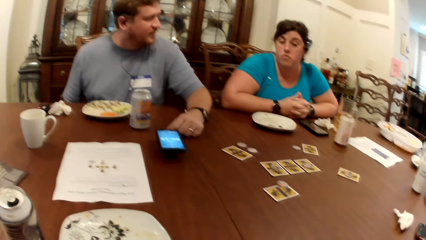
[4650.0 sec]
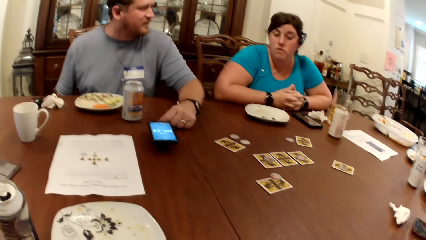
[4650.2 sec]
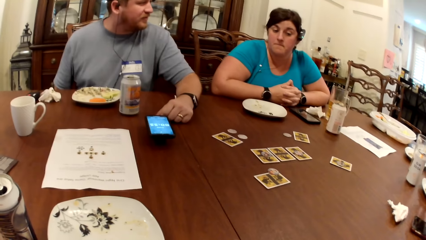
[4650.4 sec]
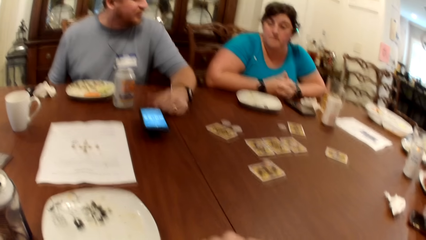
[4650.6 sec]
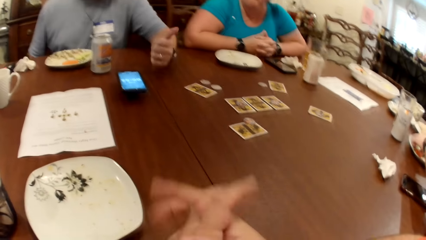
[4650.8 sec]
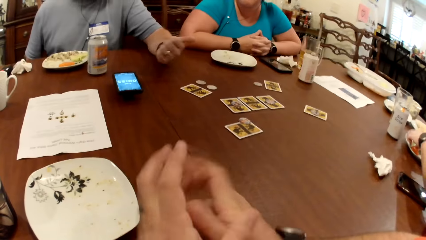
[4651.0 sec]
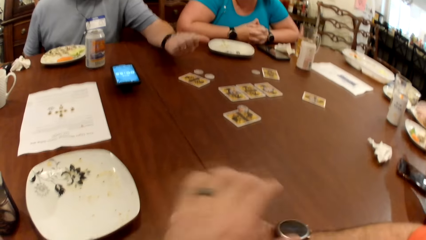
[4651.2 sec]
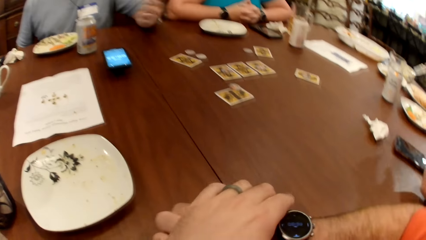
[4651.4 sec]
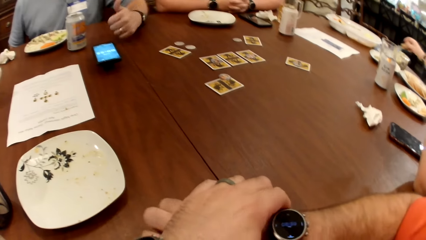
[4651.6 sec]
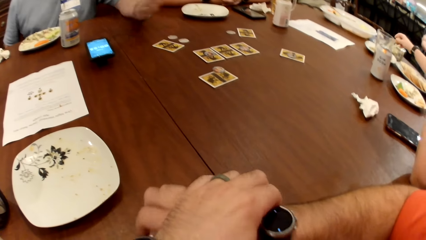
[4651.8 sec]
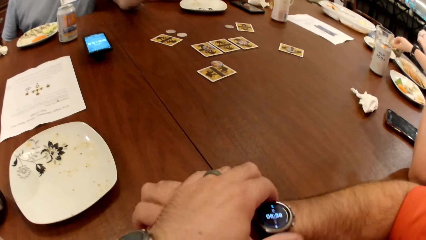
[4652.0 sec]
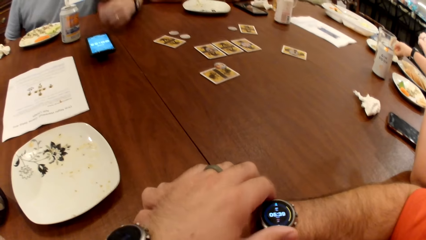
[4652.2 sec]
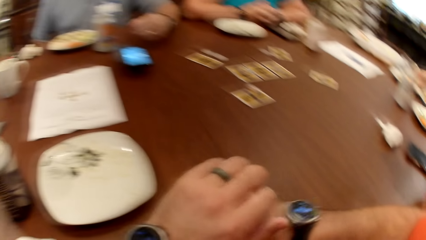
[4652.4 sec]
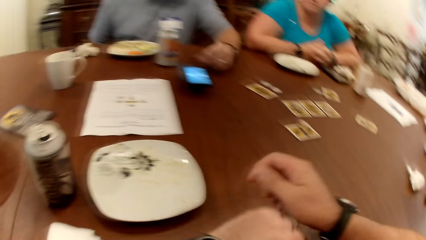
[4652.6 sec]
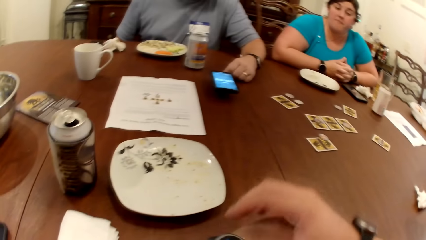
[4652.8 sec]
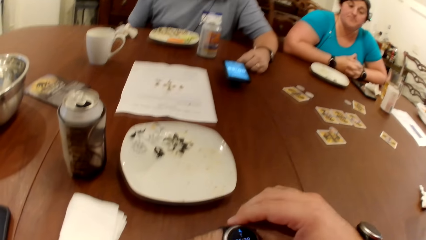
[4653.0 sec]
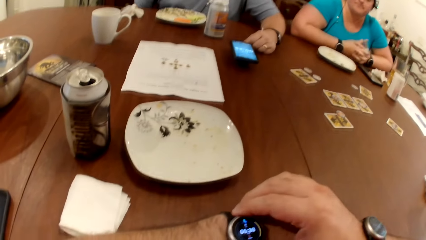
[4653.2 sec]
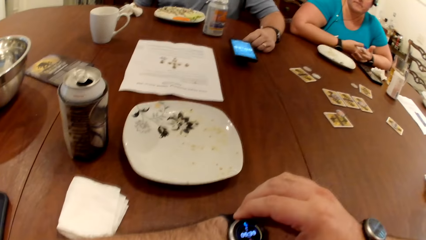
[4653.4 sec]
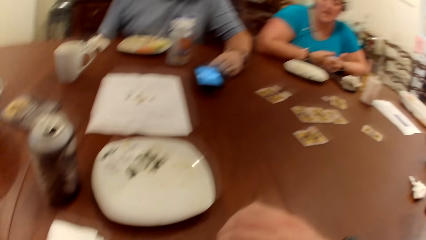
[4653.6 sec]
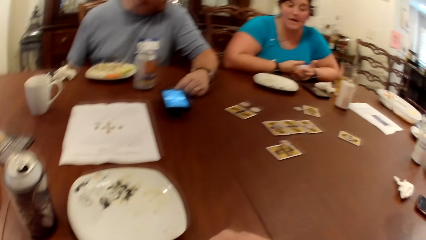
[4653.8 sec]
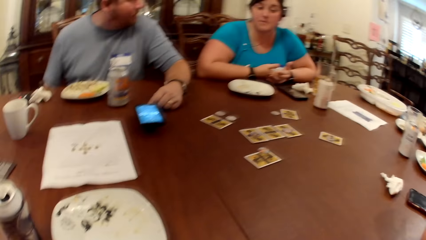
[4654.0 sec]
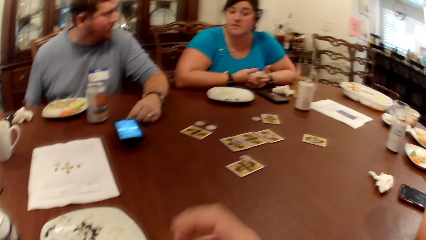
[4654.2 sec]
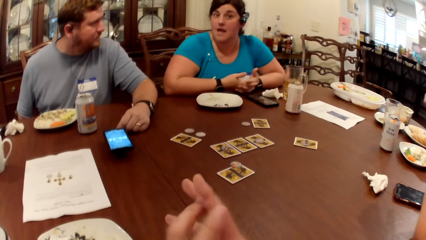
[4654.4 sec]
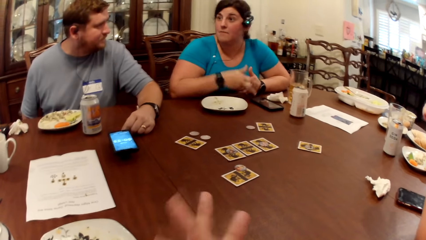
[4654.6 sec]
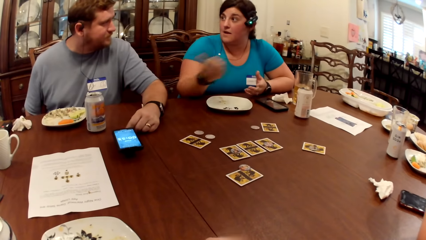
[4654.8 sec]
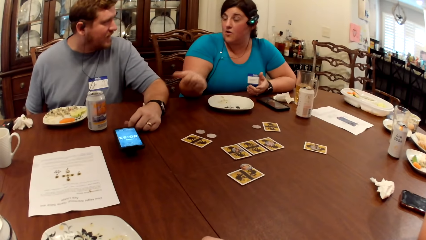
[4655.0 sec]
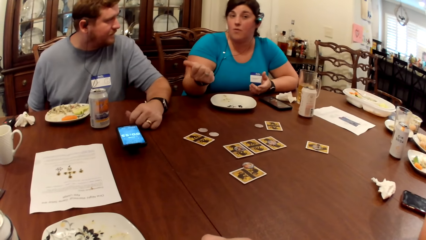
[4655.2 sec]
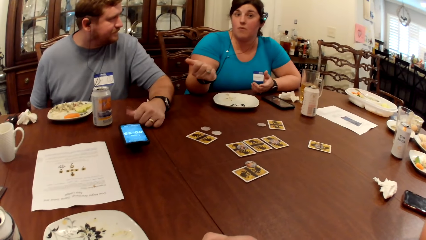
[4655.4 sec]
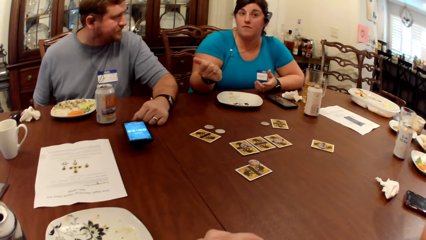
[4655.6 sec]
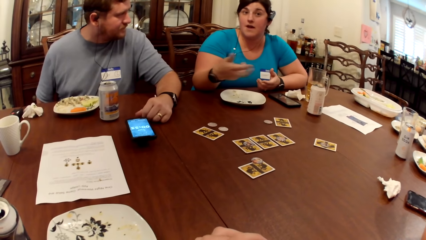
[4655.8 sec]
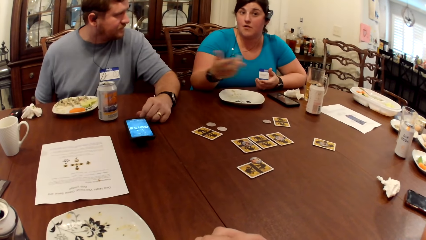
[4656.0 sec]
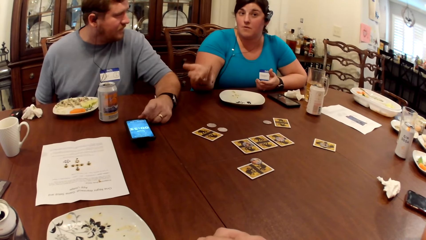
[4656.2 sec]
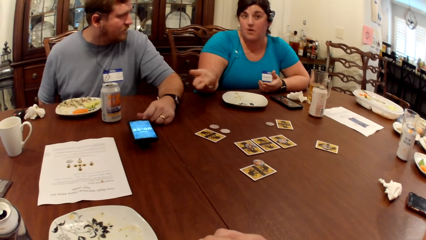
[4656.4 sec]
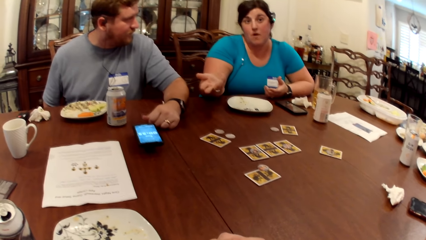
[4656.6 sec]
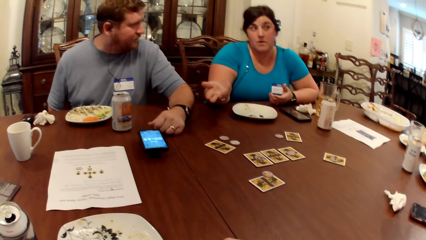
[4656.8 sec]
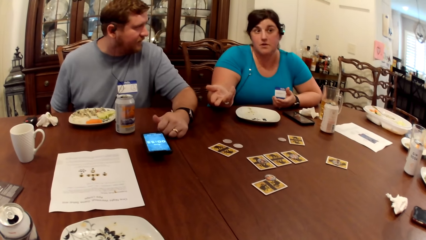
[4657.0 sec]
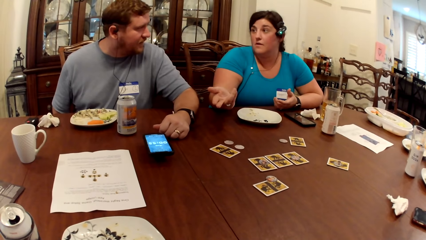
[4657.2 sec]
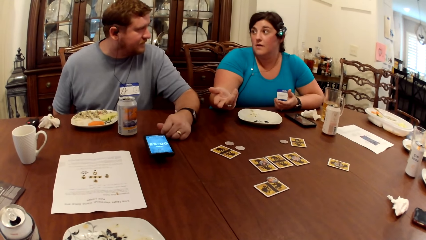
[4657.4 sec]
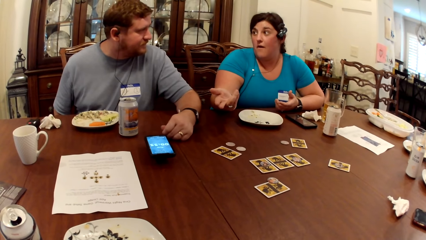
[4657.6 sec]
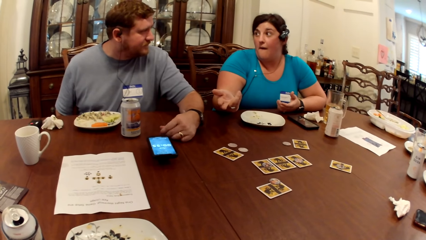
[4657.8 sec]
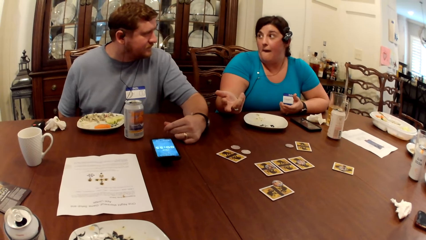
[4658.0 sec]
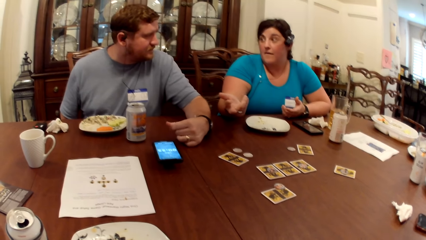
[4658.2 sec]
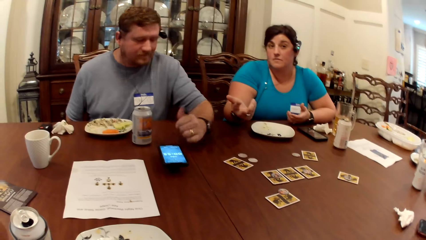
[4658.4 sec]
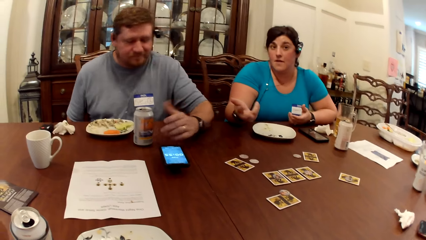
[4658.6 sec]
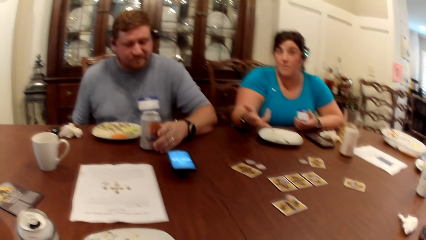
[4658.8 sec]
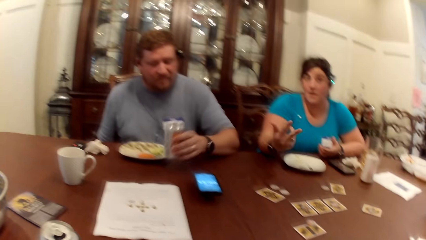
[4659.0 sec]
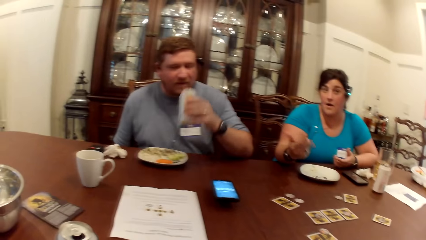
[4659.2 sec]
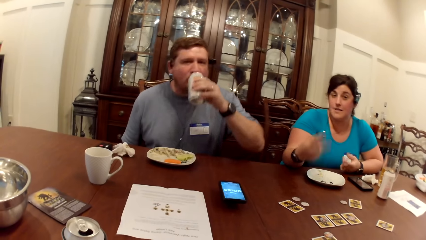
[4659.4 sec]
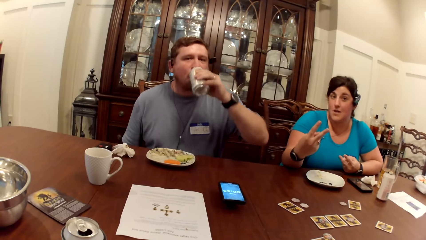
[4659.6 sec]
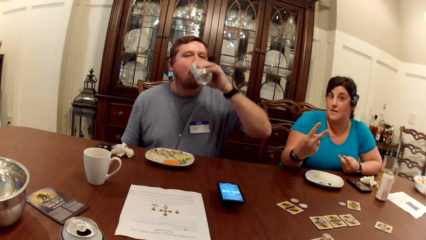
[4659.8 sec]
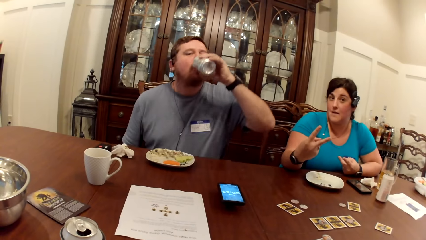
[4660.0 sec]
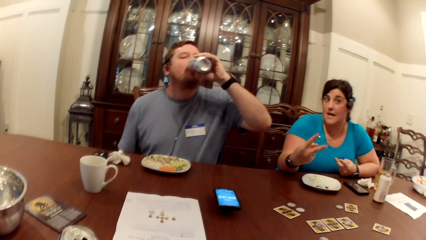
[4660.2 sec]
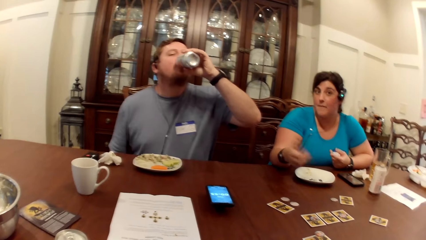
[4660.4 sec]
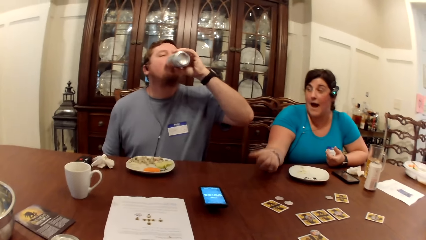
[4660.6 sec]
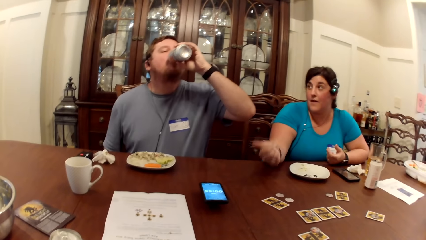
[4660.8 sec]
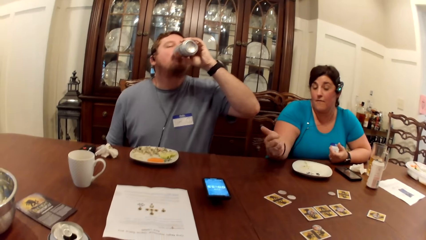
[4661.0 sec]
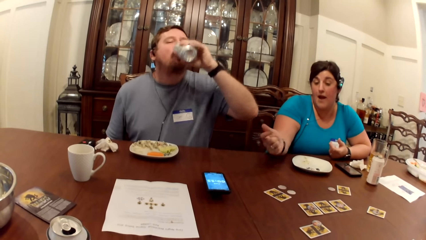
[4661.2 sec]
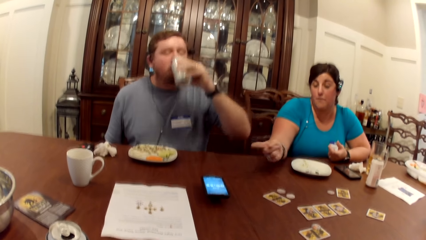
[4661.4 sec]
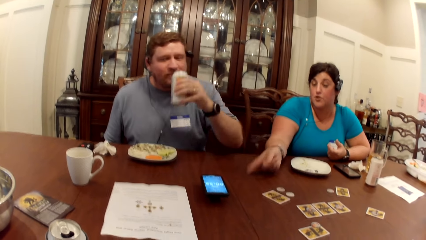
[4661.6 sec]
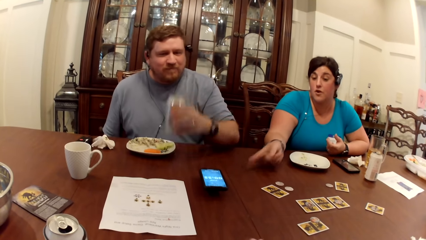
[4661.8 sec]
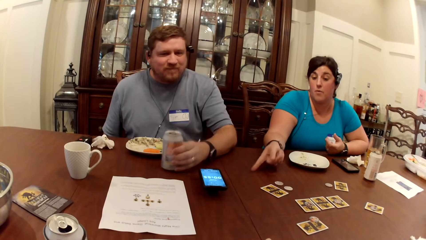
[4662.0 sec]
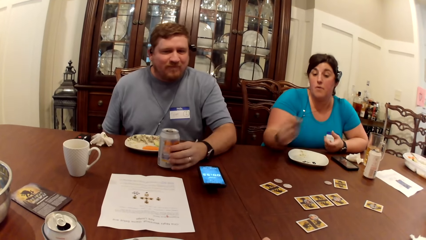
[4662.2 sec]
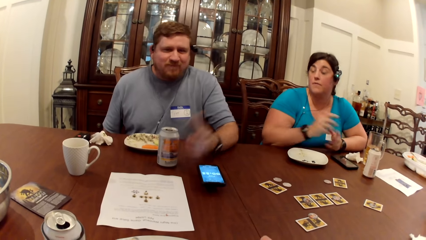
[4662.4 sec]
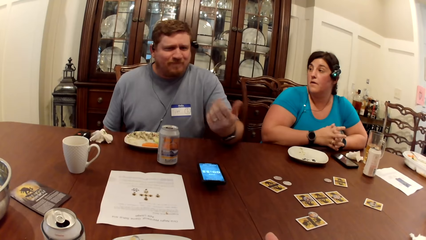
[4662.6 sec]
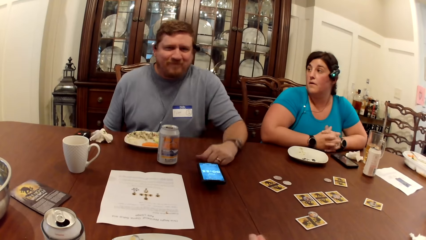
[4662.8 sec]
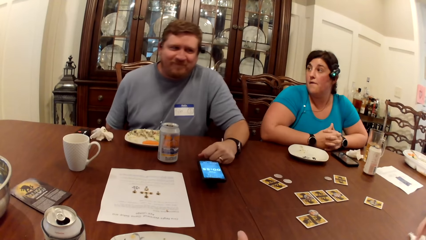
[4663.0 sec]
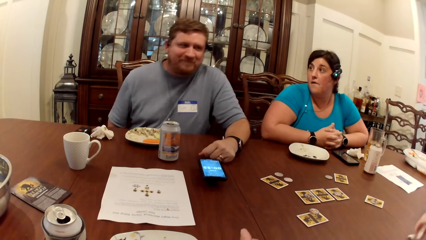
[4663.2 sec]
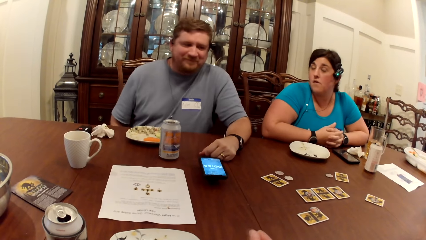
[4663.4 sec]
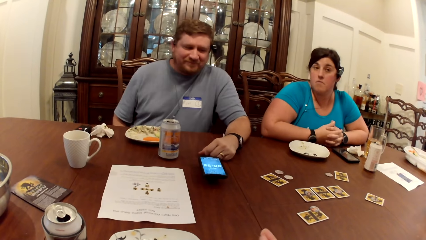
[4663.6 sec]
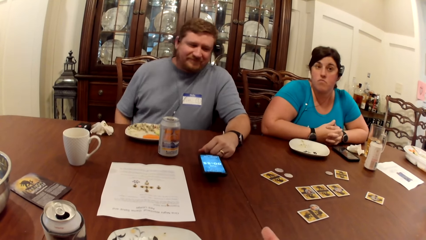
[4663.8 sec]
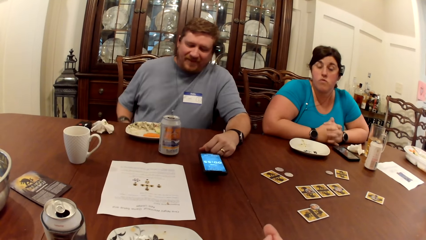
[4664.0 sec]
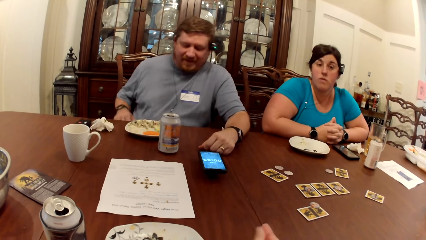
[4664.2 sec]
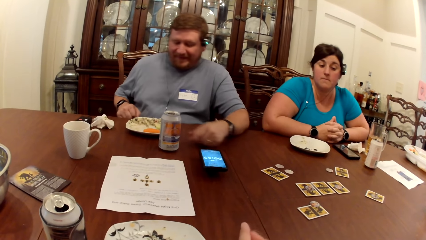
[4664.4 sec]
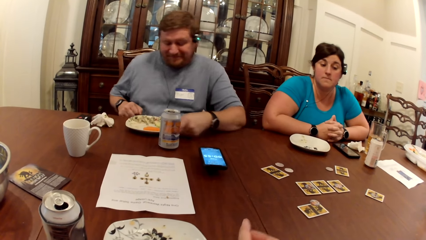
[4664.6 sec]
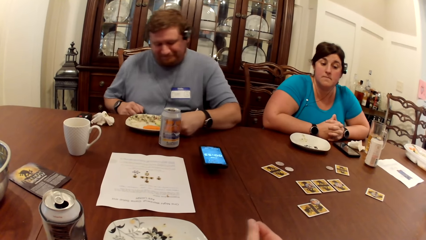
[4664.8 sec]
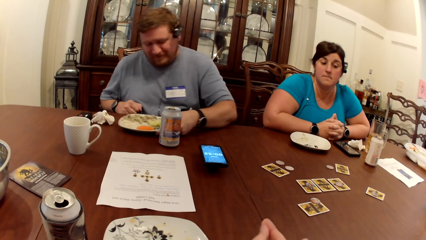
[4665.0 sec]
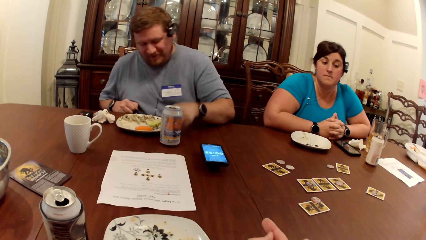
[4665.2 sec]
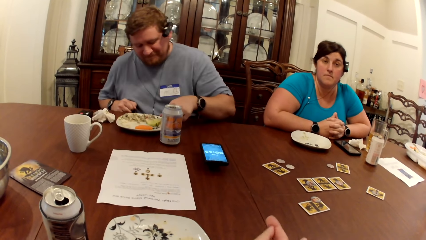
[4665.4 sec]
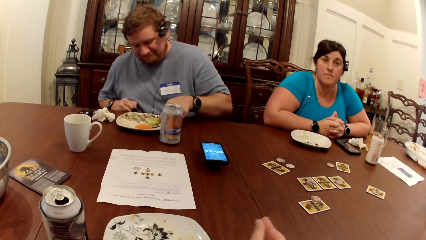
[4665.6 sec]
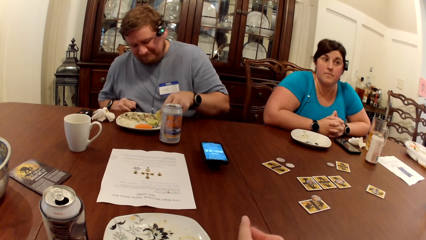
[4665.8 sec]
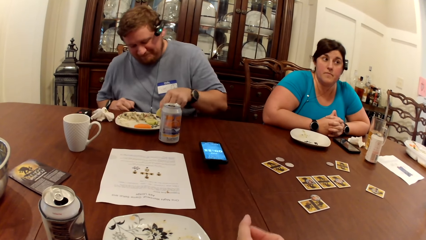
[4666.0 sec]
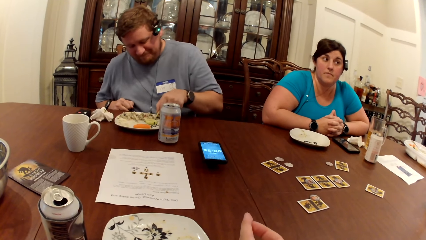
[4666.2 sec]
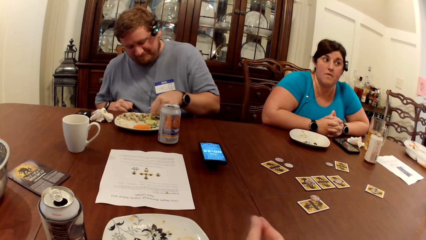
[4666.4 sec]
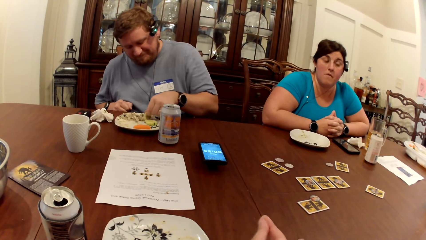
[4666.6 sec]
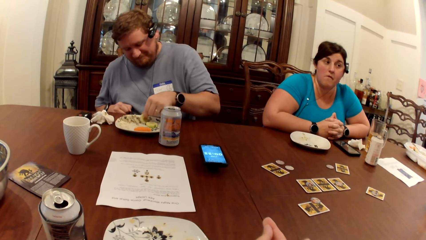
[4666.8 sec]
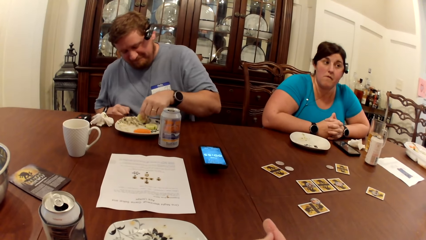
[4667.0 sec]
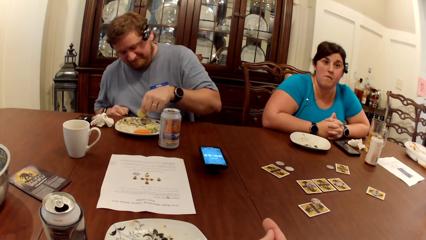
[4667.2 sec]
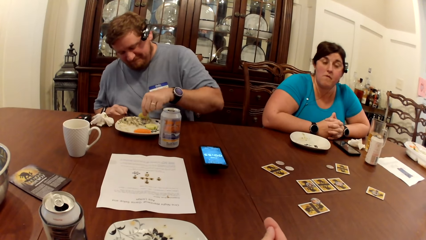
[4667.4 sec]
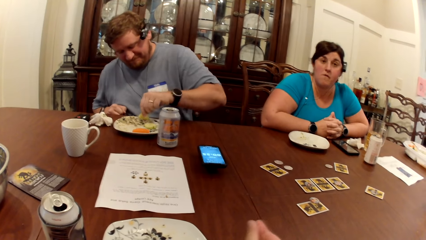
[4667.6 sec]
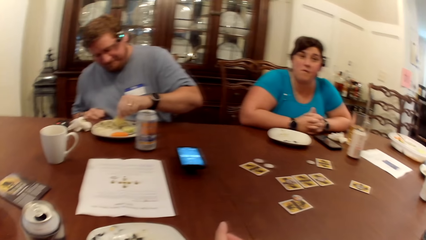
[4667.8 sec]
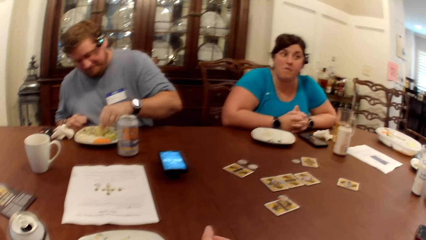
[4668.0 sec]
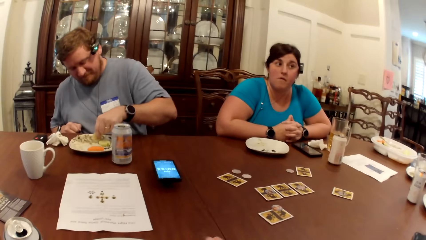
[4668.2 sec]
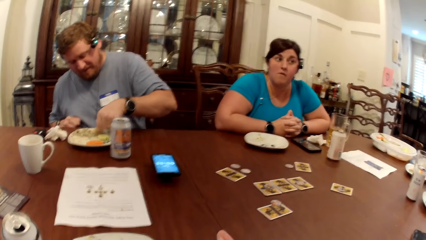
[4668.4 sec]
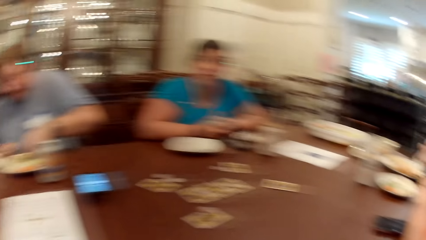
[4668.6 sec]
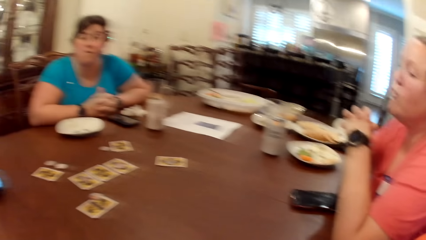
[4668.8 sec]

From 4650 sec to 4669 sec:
The camera wearer adjusts a wristwatch on his right hand with his left hand. The woman drops a spoon on a plate on the table. The camera wearer adjusts the wristwatch on his left hand with his right hand. The man picks the can of soda from the table with his left hand. The man drinks from the can of soda in his left hand. The man drops the can of soda on the table with his left hand. The man moves a plate on the table with his left hand. The man picks at some sauce in the plate with his left hand.
